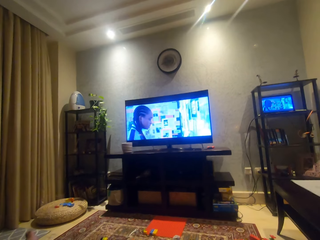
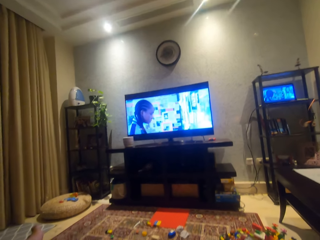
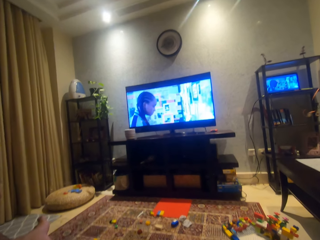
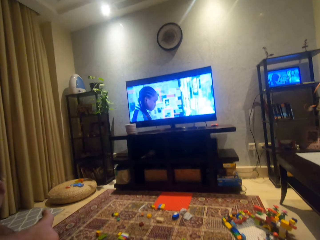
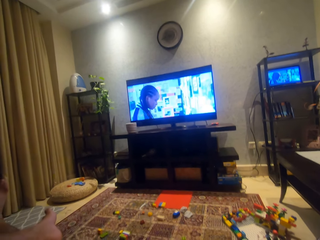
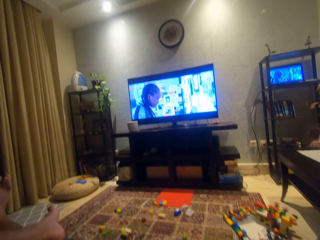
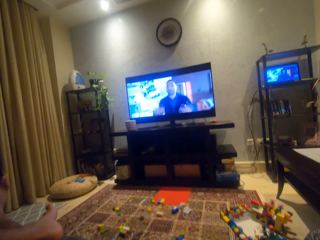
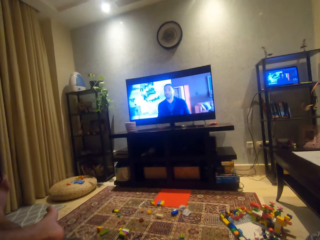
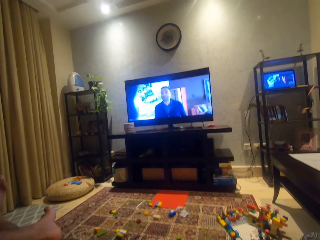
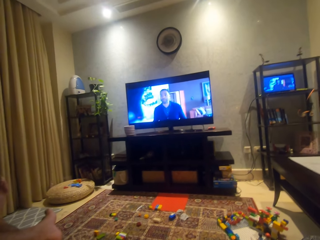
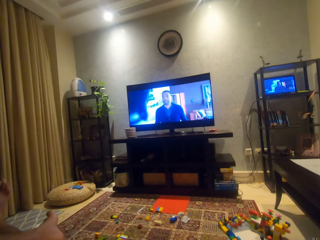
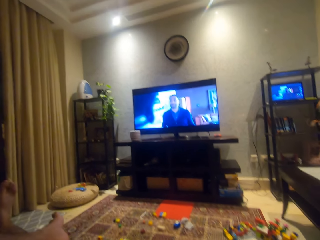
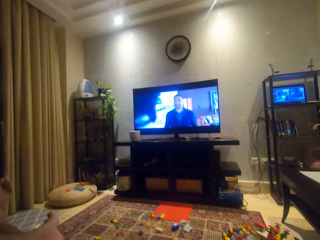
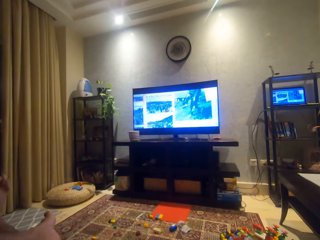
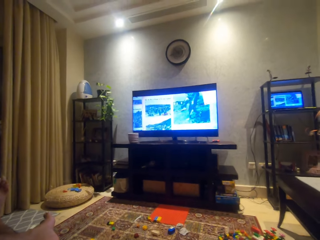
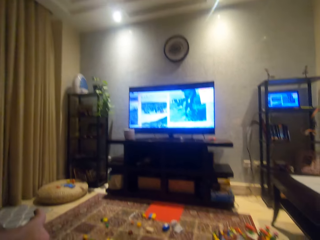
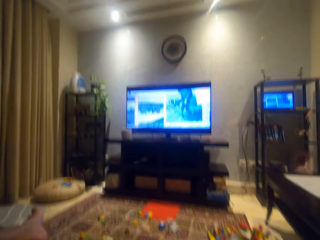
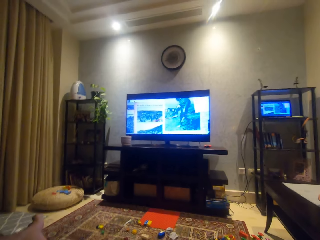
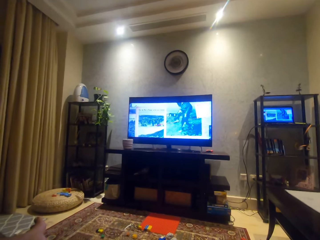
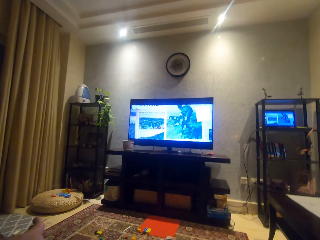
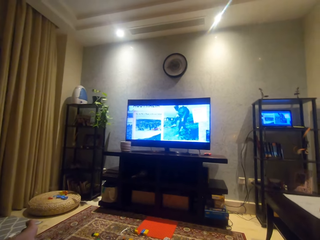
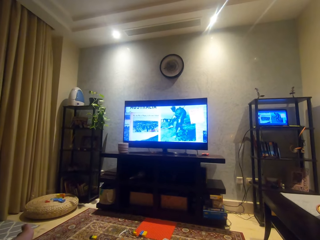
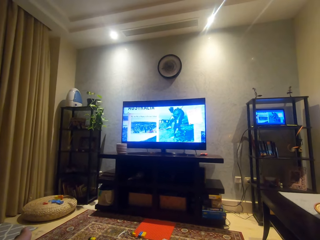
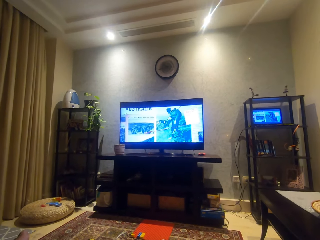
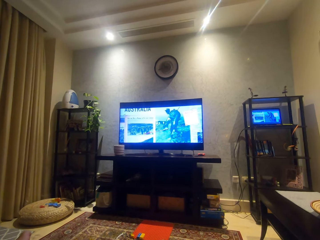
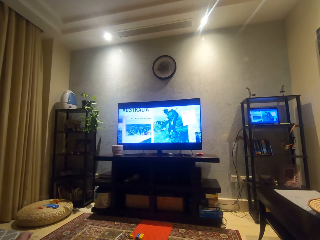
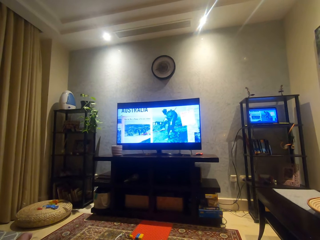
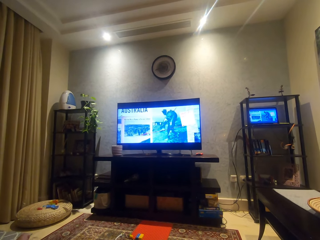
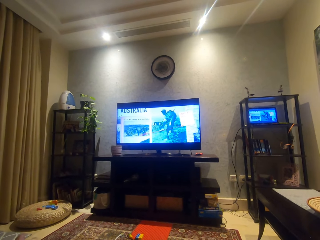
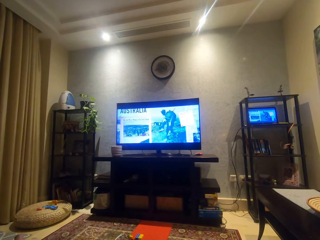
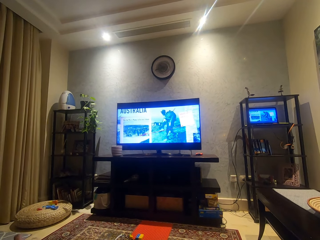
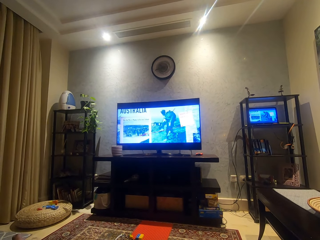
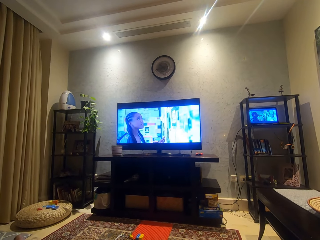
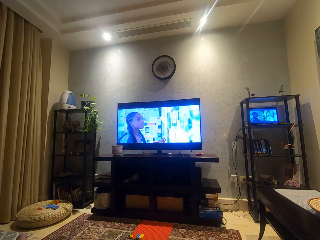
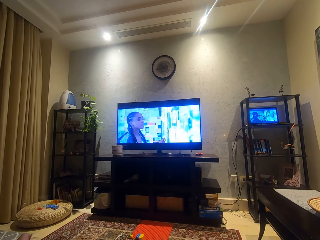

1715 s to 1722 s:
The camera wearer adjusts the camera.

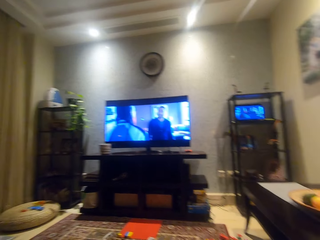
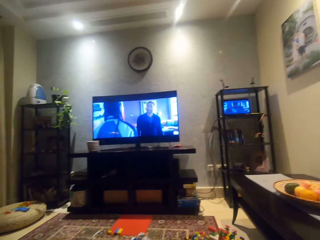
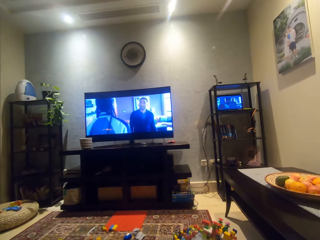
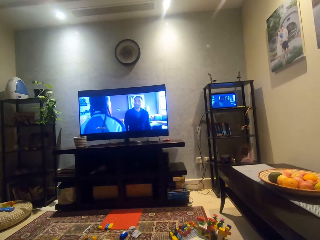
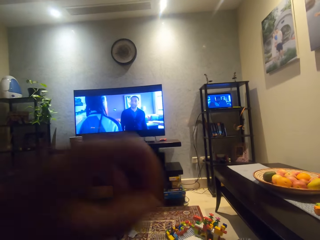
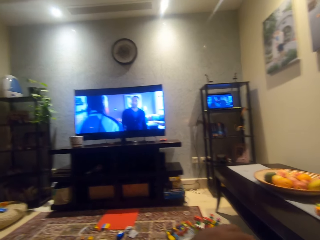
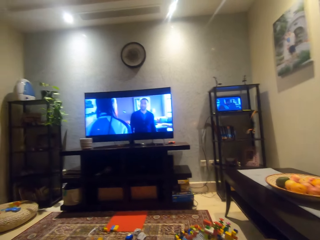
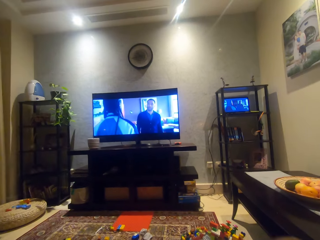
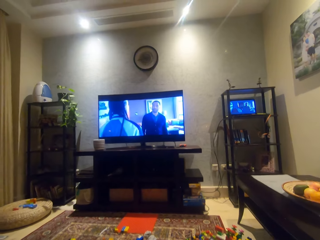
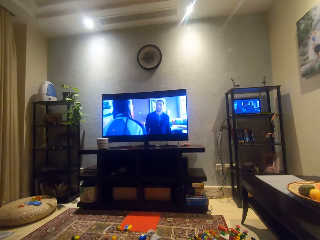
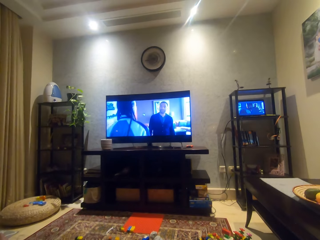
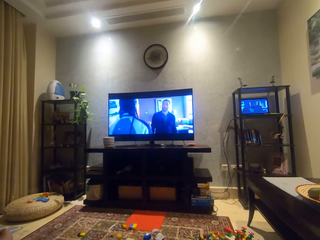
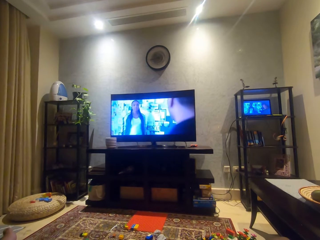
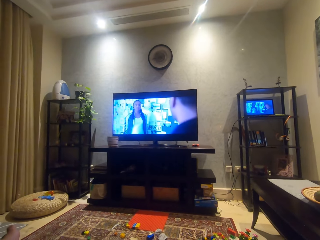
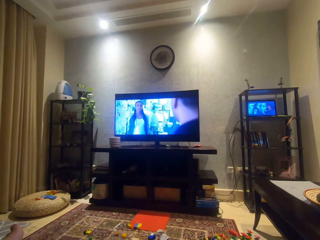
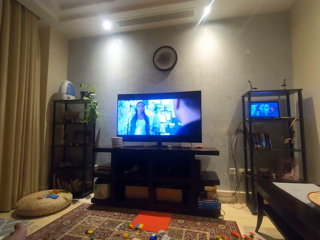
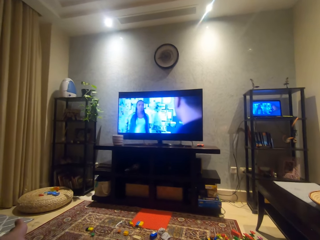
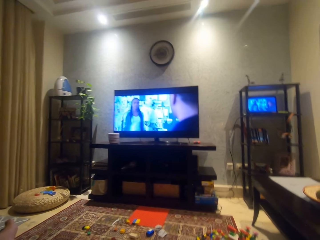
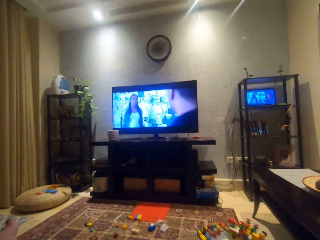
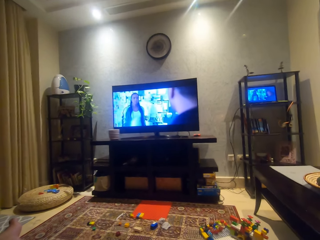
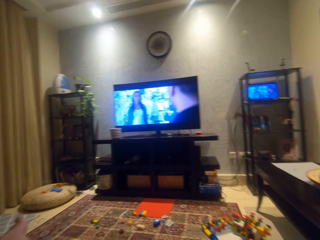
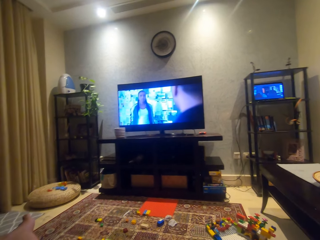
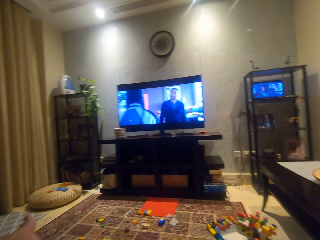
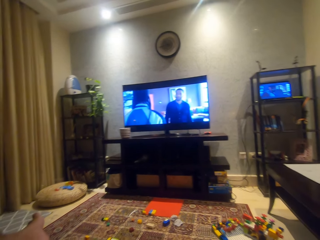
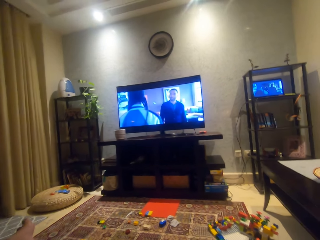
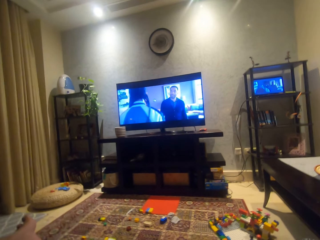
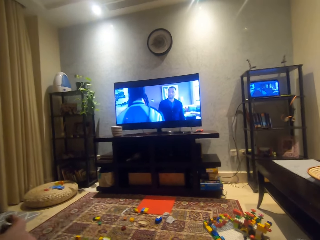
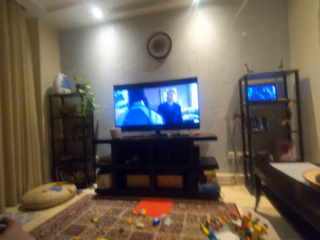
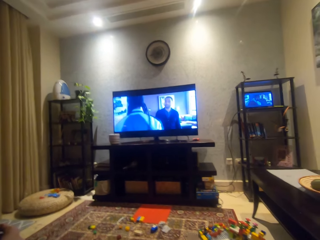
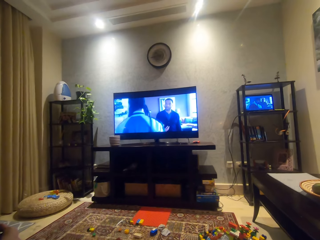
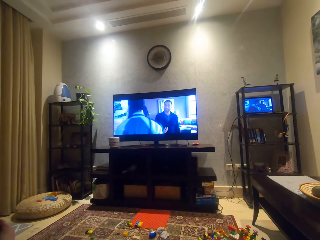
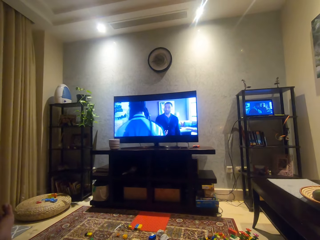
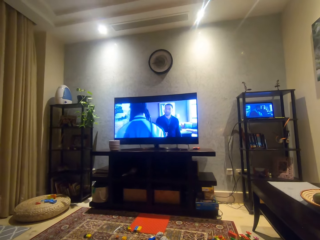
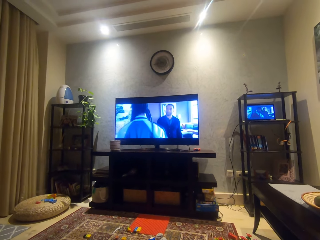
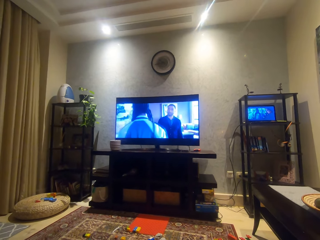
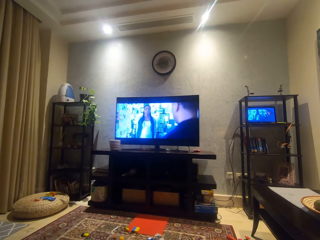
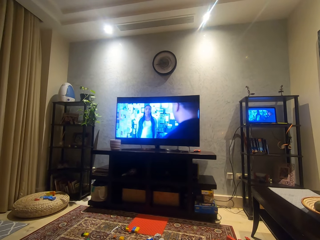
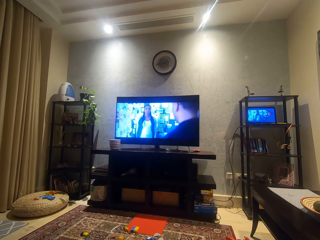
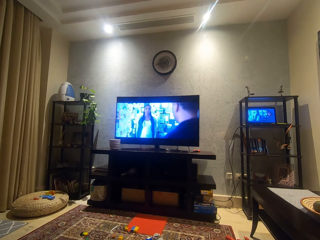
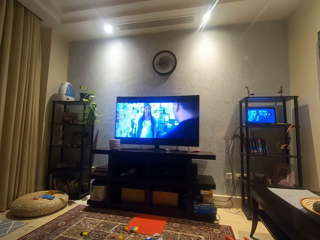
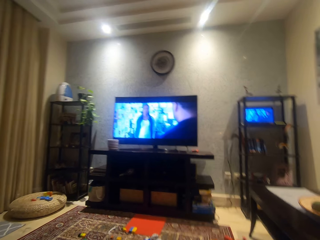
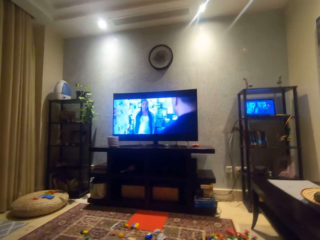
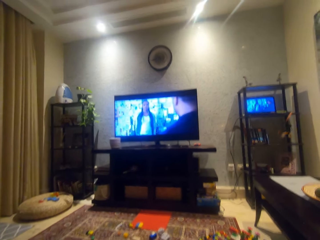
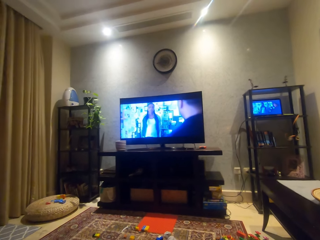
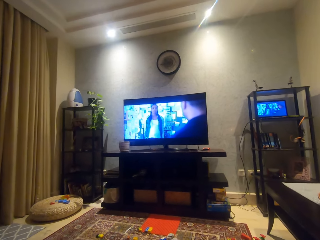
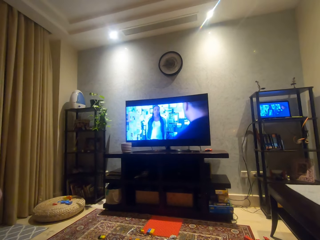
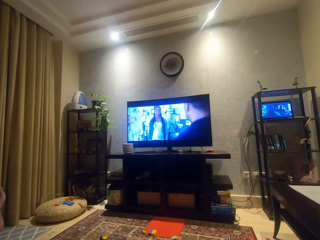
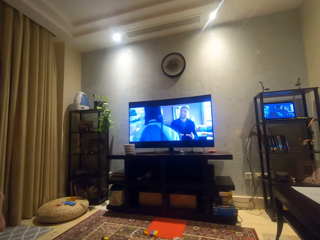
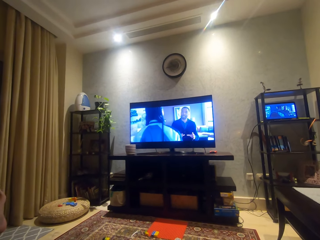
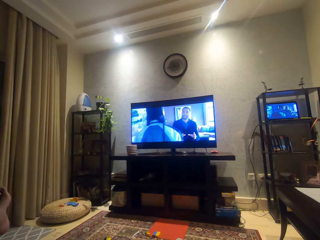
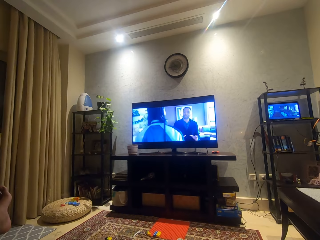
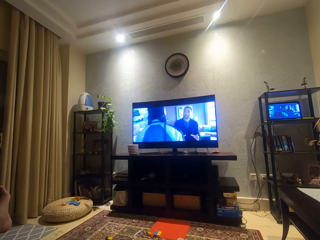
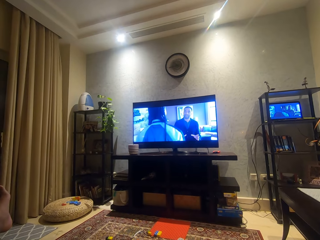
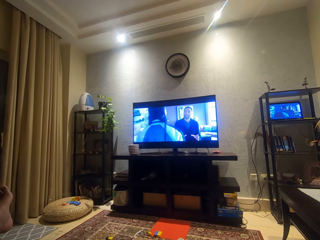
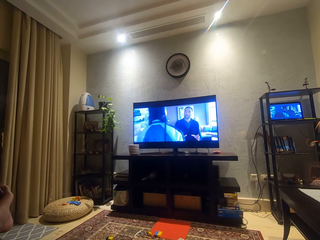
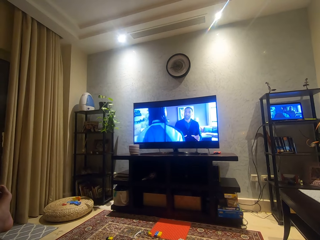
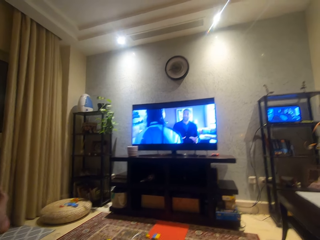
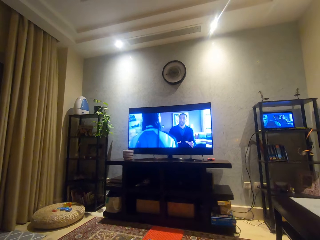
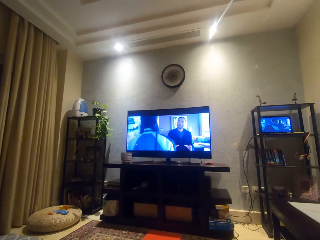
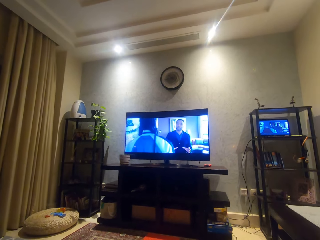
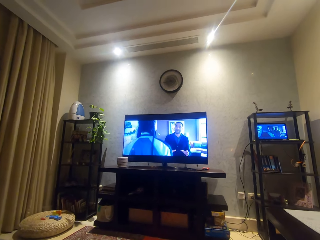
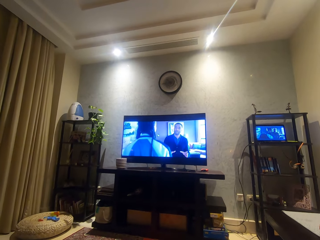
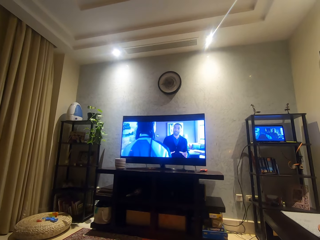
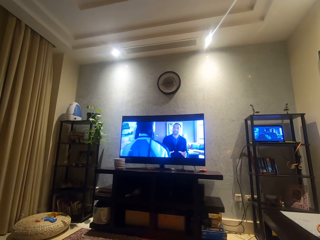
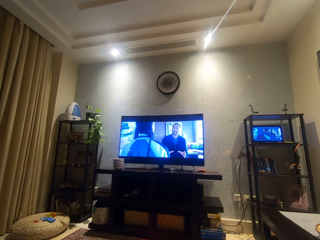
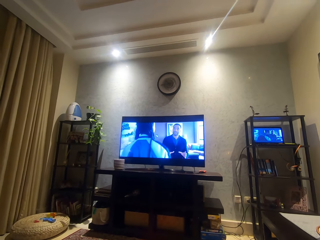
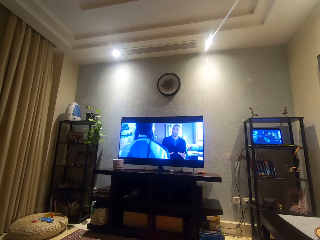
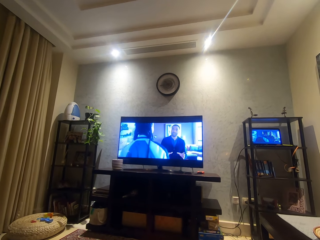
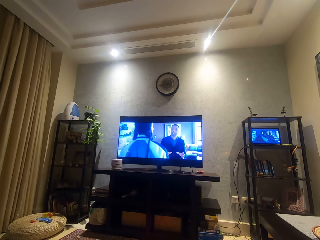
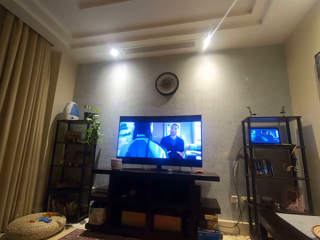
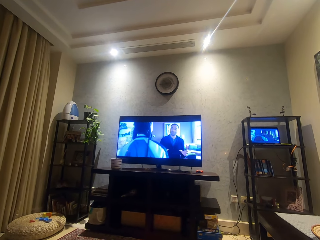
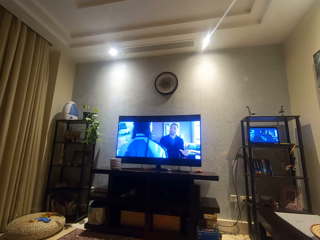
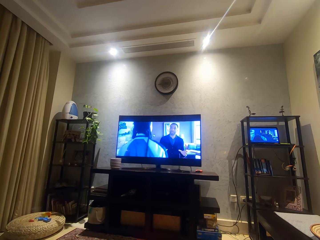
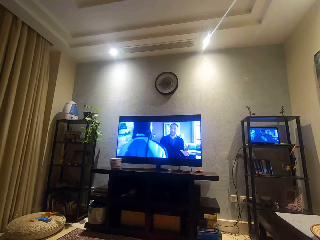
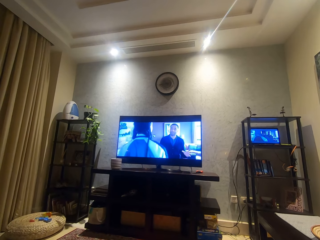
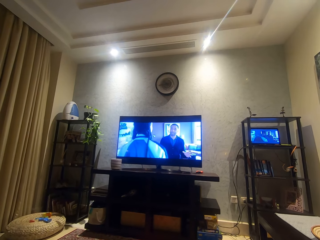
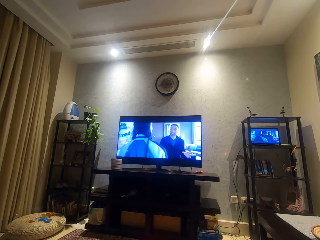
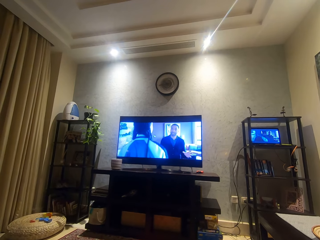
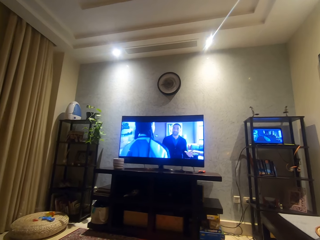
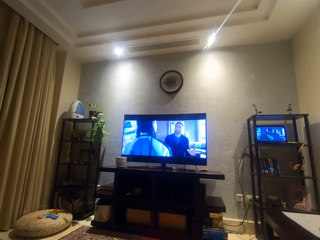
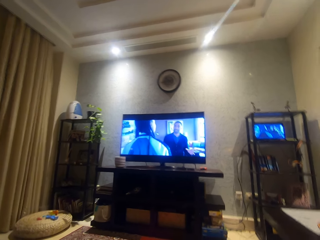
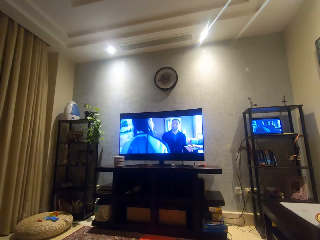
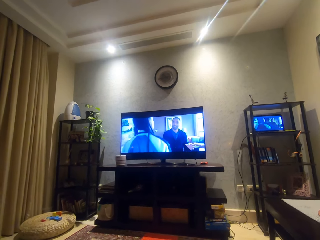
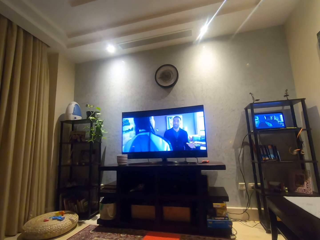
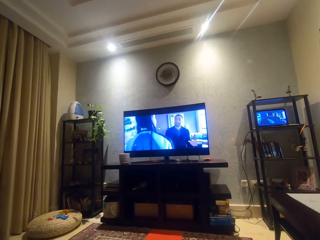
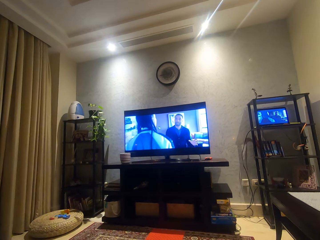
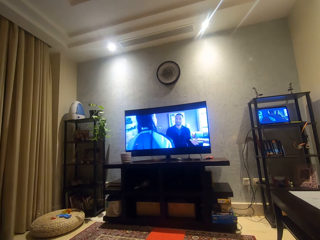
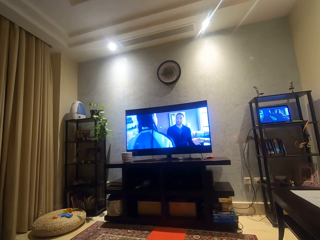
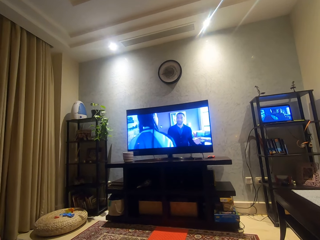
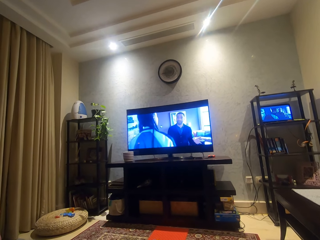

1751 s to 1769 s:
The camera wearer moves his hand. He tilts a bit.
